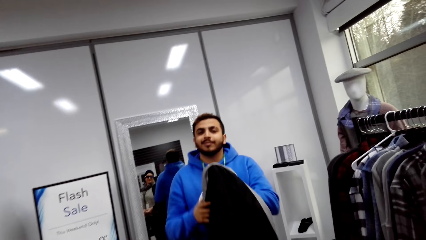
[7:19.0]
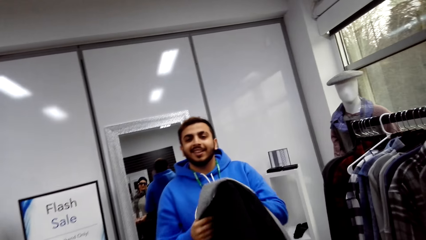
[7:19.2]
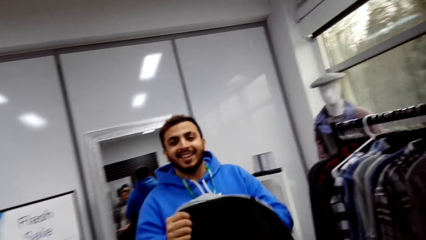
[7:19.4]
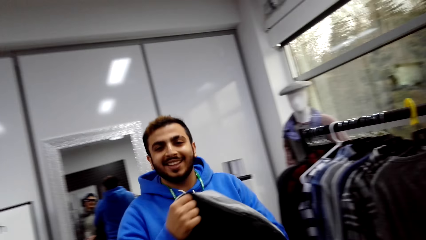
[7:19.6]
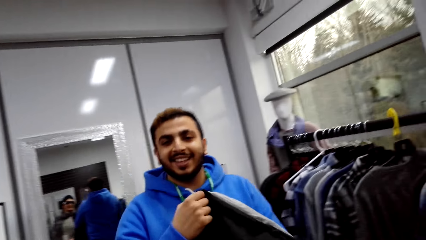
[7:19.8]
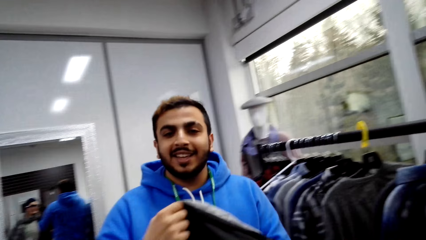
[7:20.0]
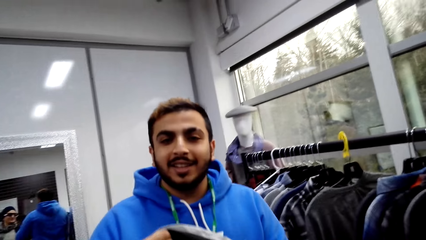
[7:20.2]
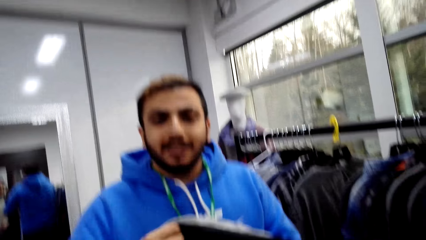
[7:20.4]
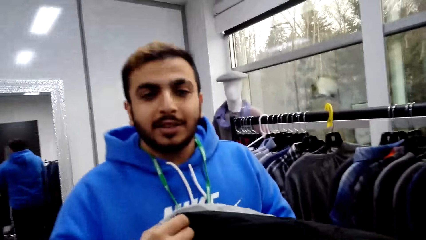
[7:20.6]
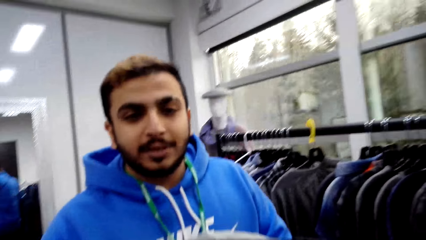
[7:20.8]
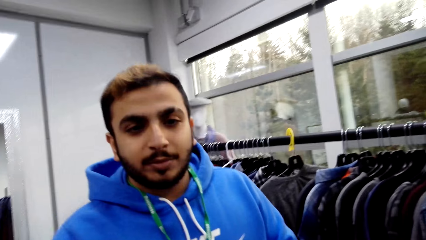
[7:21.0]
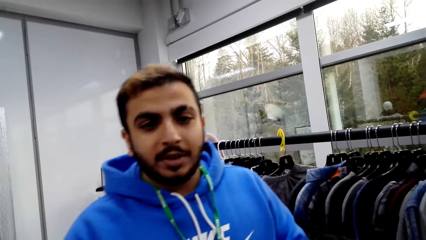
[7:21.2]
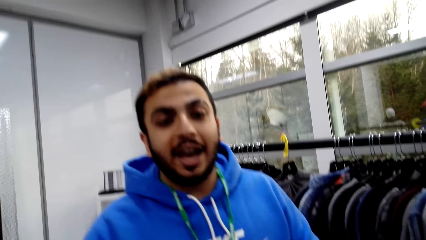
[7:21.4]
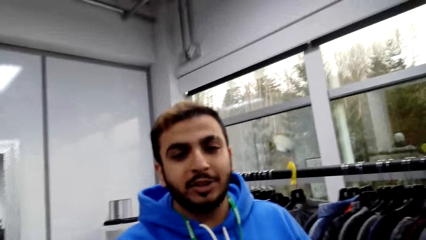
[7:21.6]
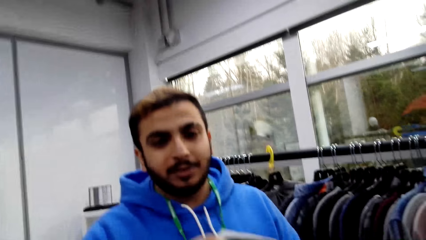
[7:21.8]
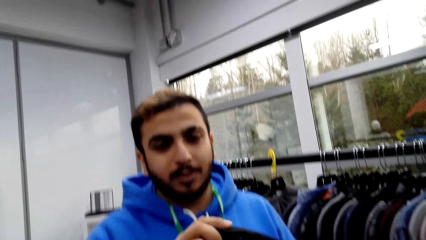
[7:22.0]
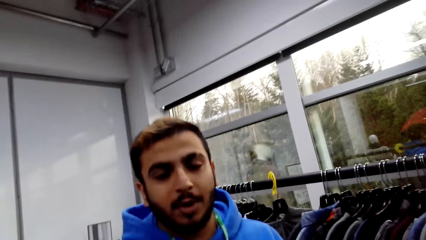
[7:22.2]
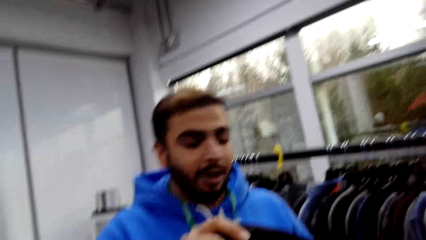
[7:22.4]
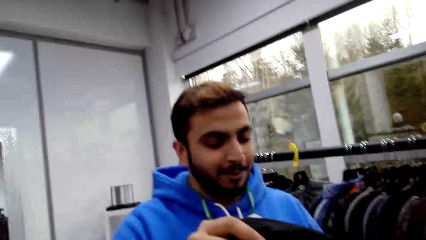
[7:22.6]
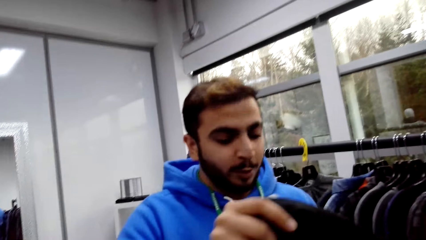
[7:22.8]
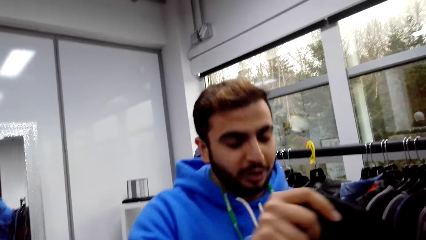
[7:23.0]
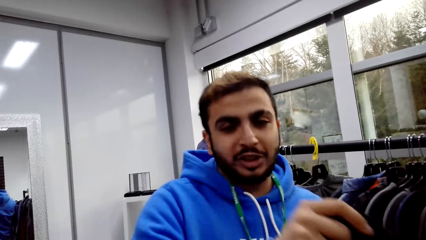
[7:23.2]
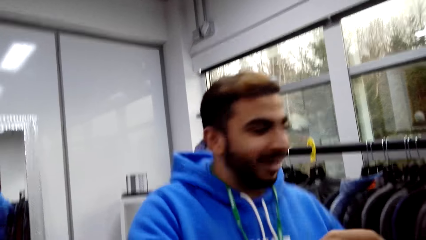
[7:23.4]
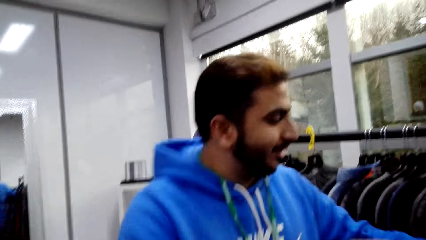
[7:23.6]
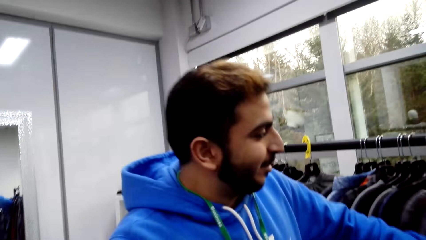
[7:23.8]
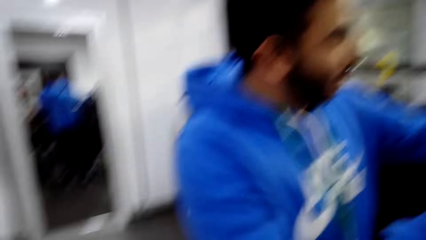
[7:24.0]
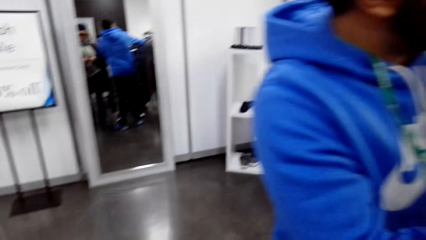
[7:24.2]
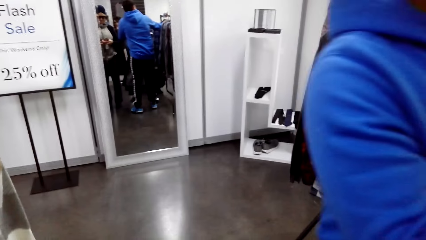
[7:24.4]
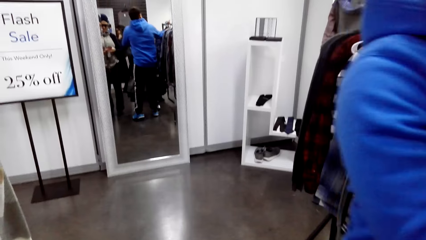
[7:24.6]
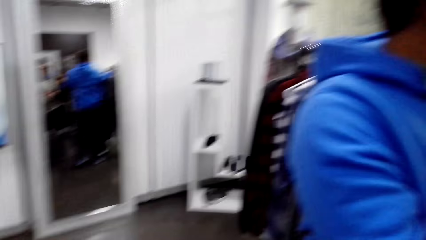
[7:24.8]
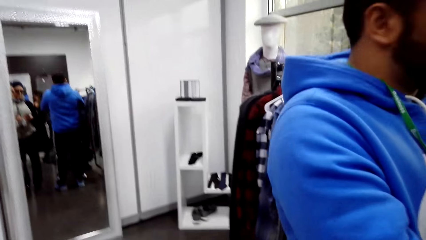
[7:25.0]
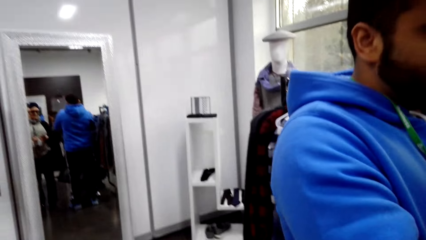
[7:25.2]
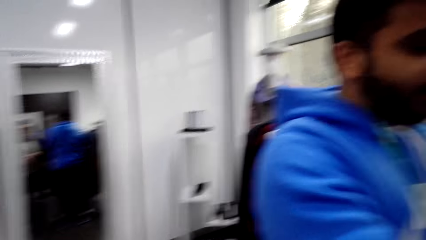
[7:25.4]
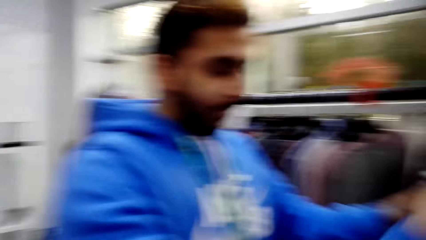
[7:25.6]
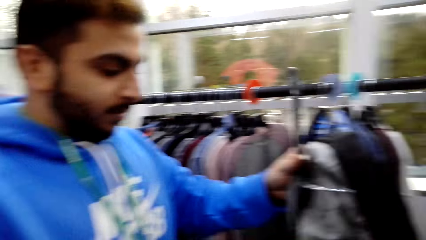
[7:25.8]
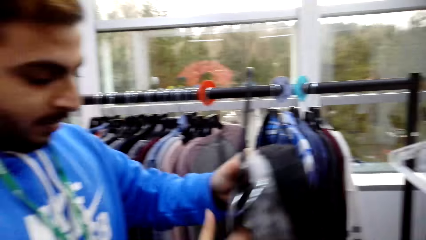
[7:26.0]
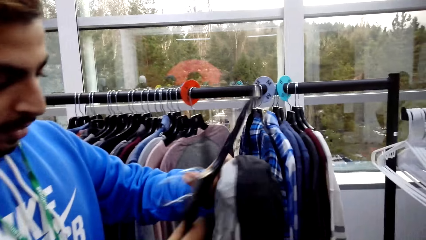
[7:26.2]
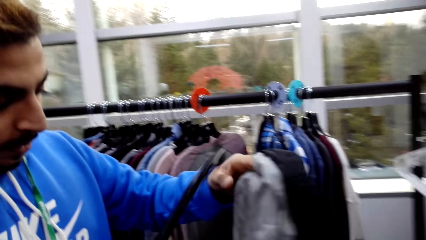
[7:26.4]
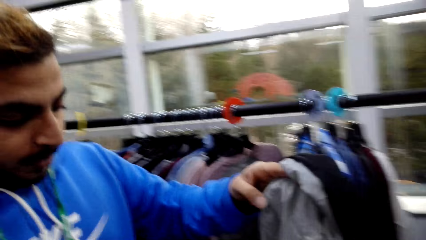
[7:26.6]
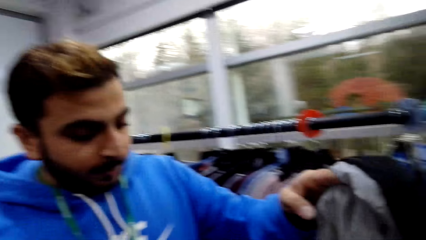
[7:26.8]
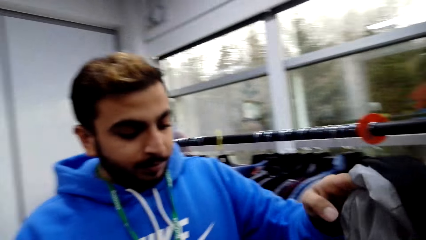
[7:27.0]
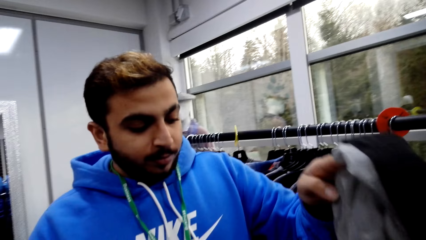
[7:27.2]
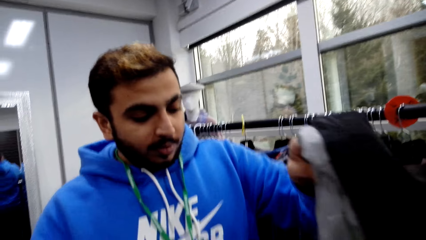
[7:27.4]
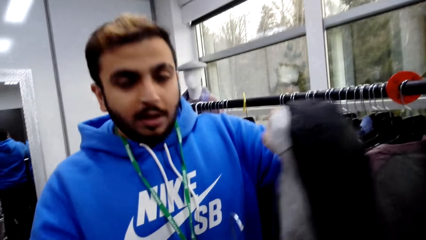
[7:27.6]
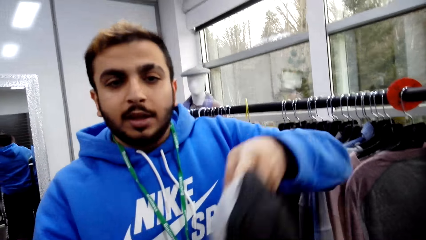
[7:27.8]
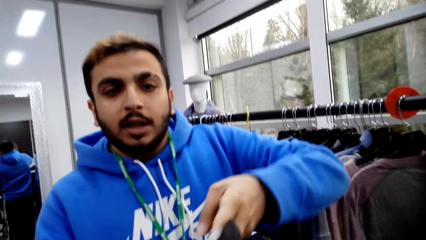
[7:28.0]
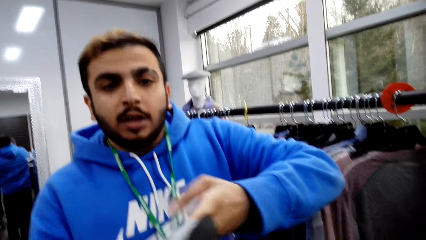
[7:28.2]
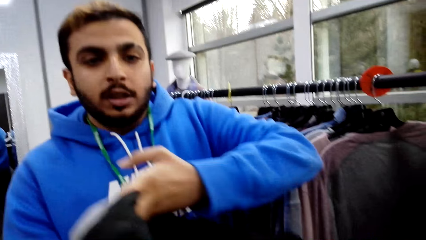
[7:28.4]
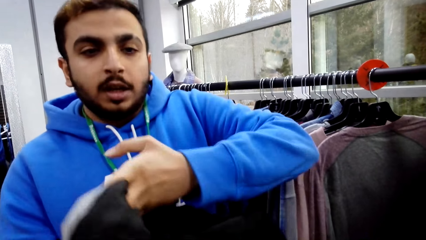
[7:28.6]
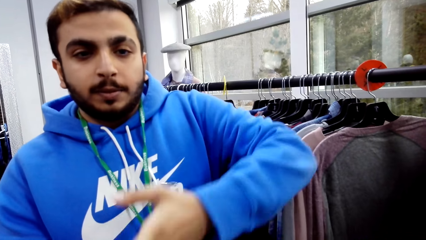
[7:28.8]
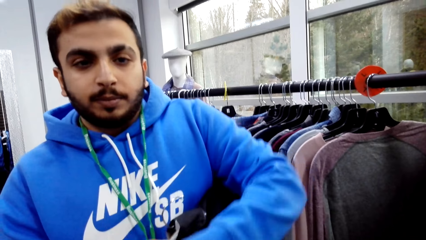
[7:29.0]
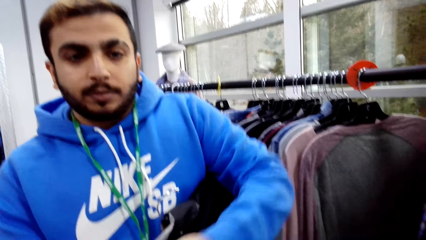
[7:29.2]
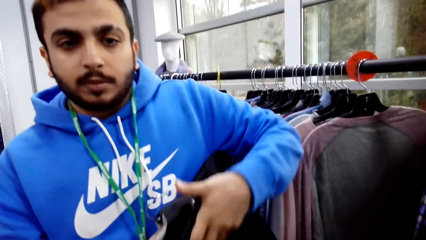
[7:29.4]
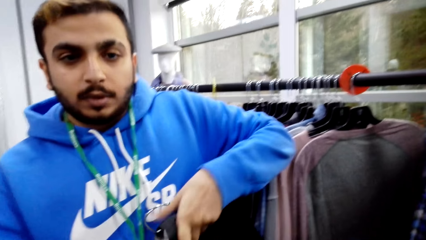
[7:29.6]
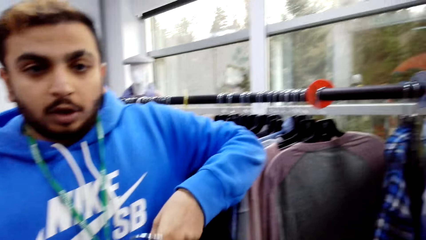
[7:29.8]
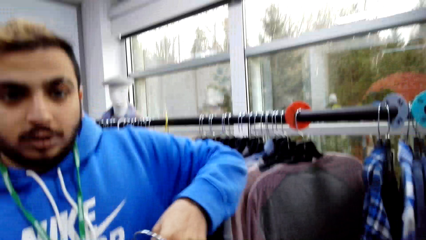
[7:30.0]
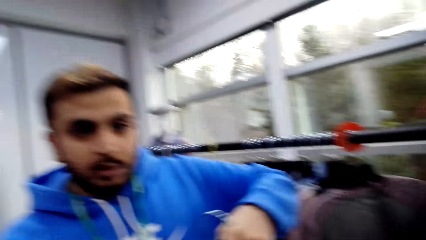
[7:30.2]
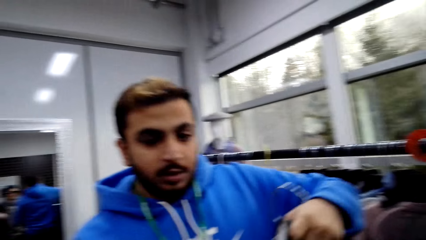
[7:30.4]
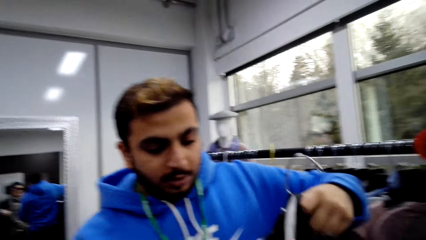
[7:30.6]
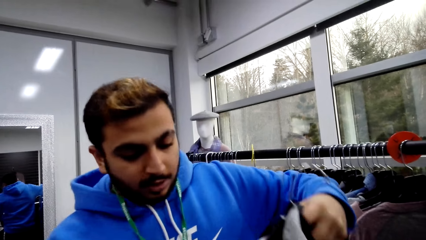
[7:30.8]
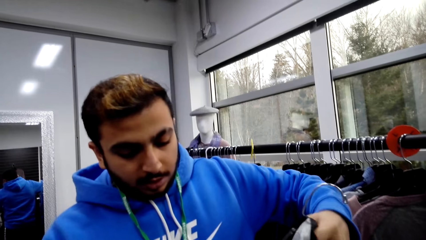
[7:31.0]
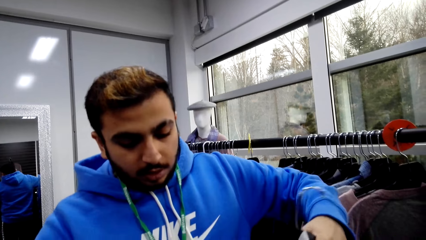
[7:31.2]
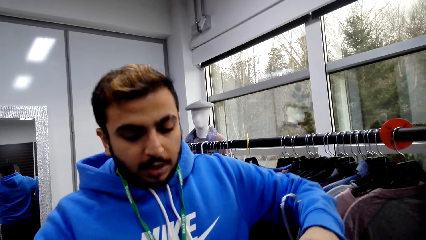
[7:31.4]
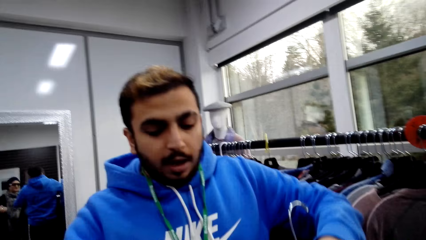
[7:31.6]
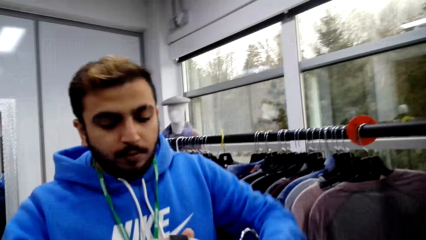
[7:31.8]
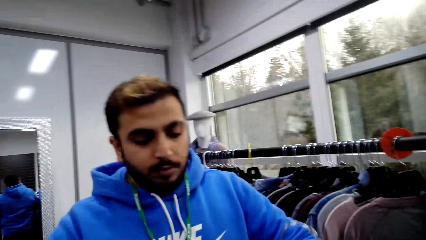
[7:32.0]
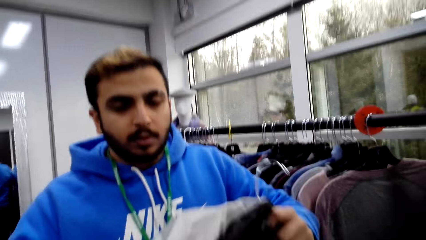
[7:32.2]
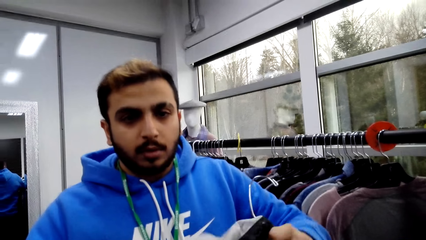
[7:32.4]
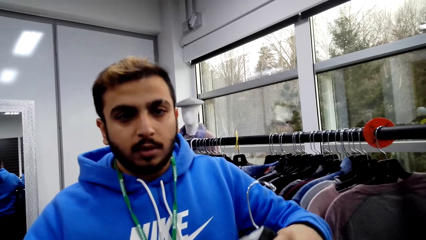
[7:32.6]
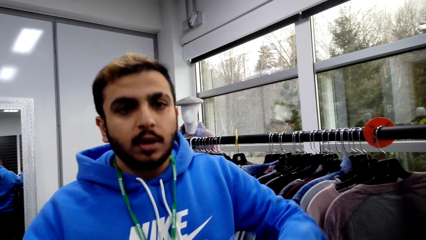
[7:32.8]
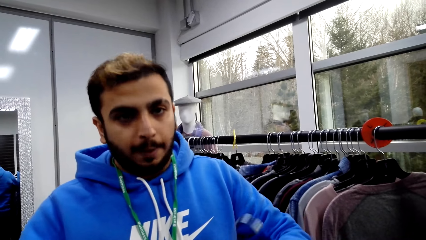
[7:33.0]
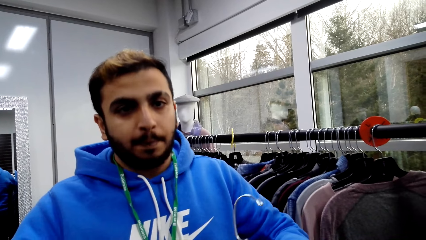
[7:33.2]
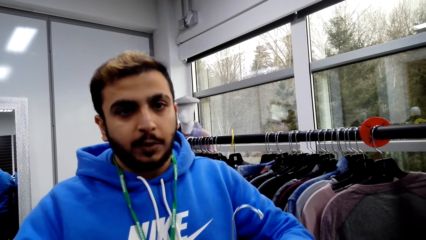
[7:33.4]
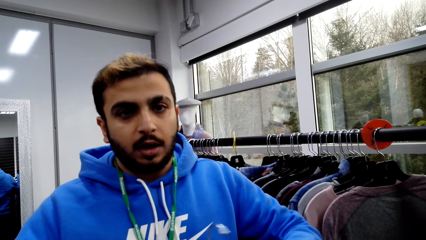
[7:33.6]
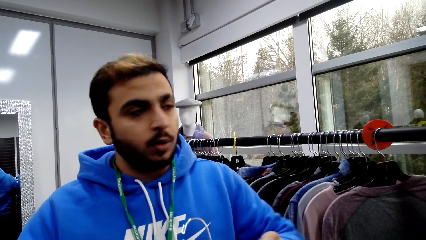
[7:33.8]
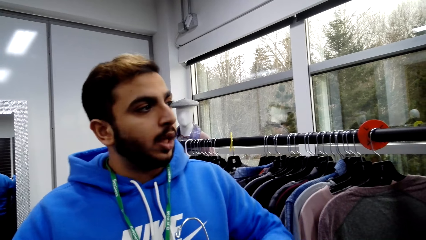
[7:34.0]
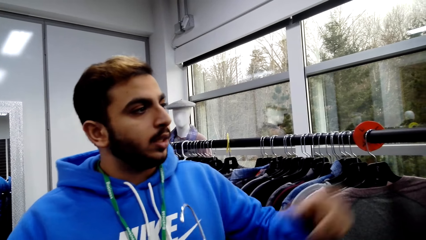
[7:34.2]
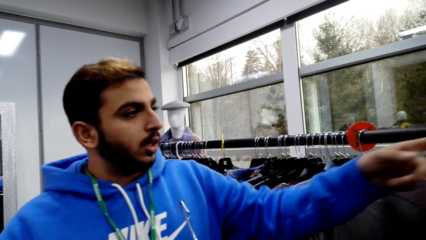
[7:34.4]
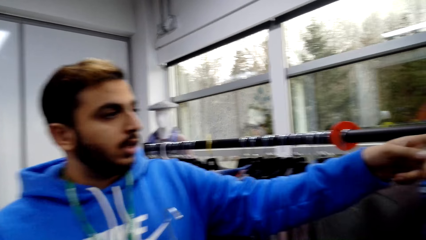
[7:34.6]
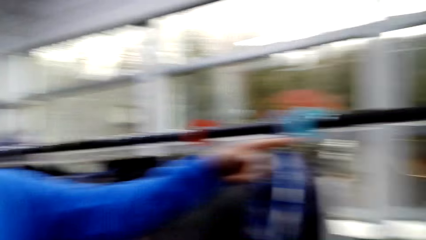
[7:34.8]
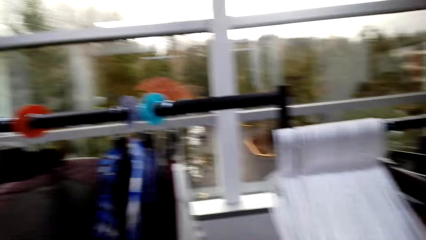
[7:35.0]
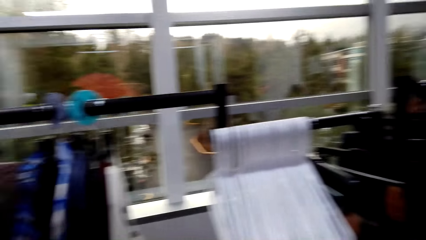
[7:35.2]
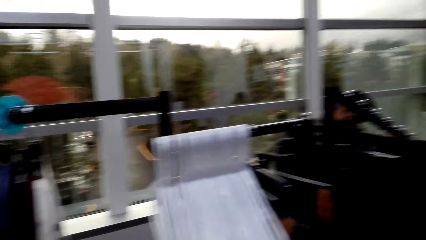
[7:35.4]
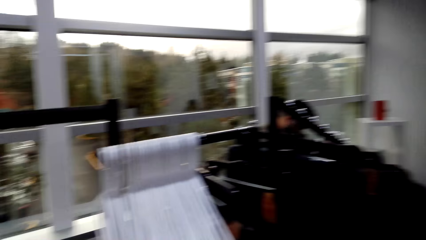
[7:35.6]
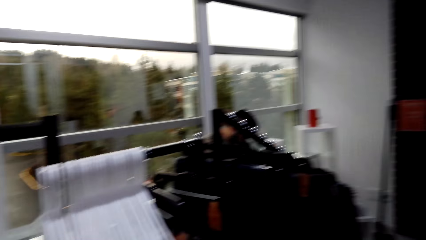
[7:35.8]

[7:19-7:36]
The camera wearer talks with a man. The man hooks the jacket on a hanger.
